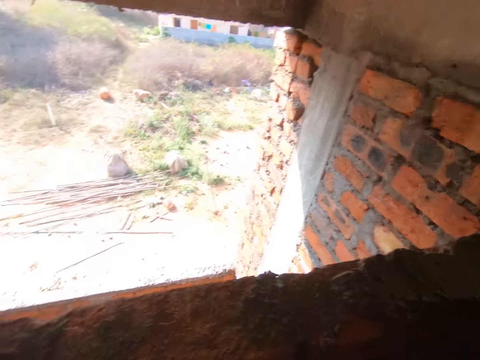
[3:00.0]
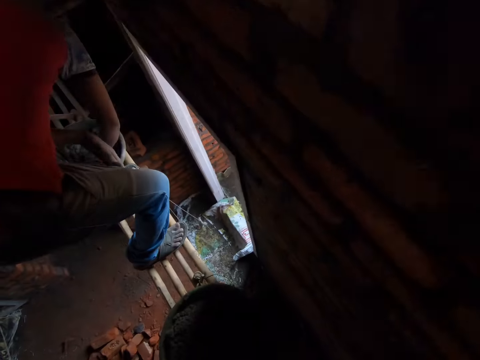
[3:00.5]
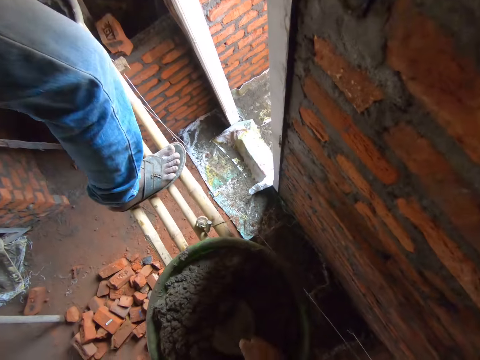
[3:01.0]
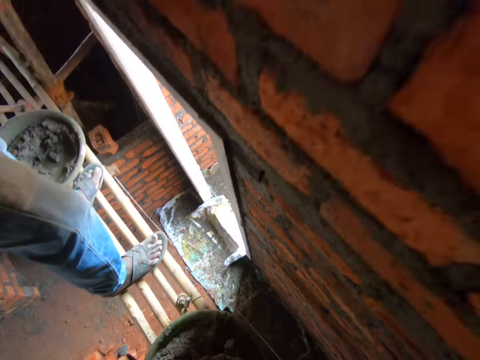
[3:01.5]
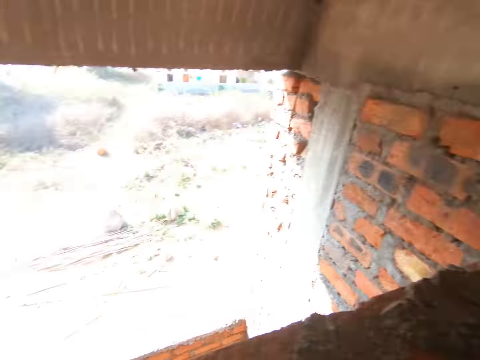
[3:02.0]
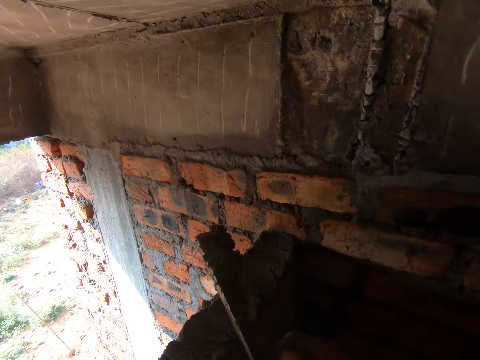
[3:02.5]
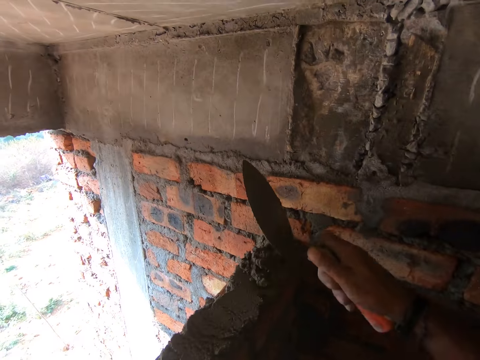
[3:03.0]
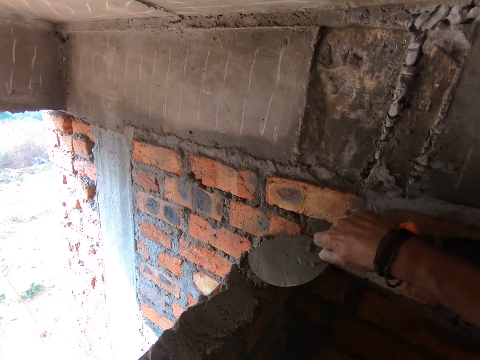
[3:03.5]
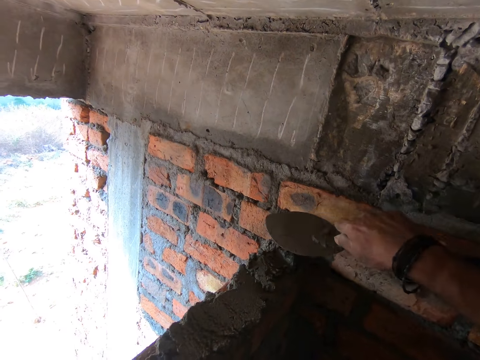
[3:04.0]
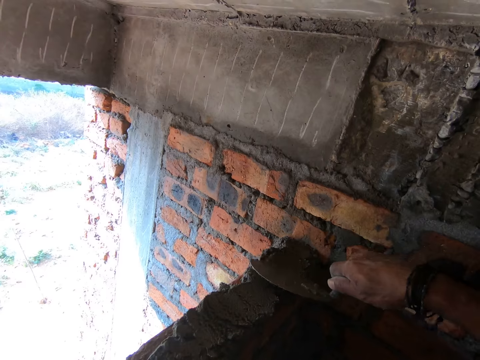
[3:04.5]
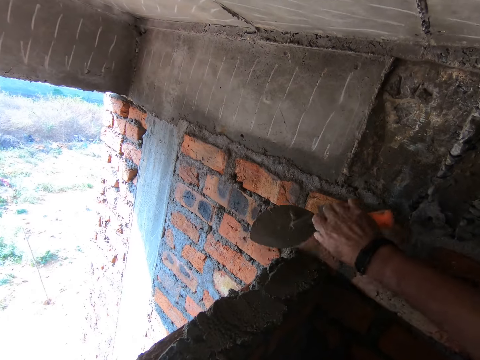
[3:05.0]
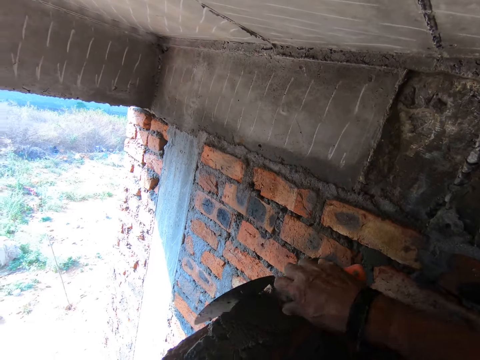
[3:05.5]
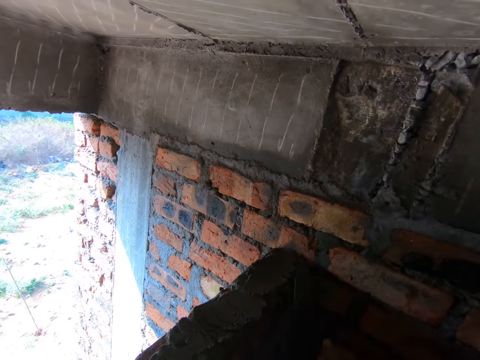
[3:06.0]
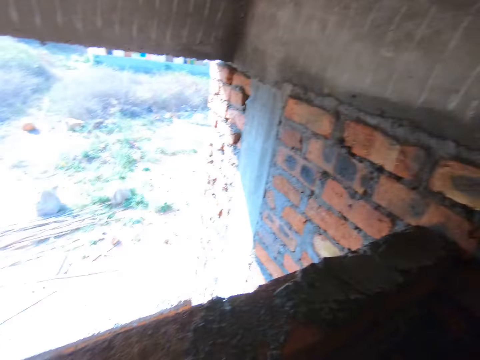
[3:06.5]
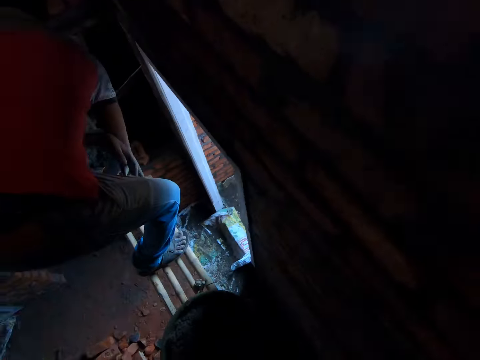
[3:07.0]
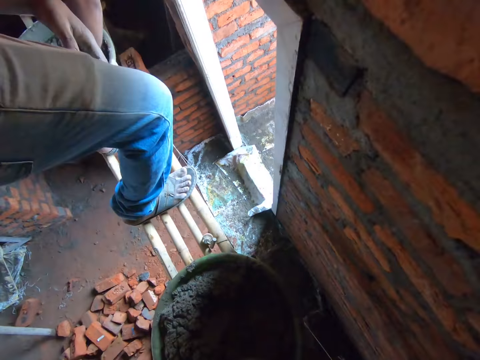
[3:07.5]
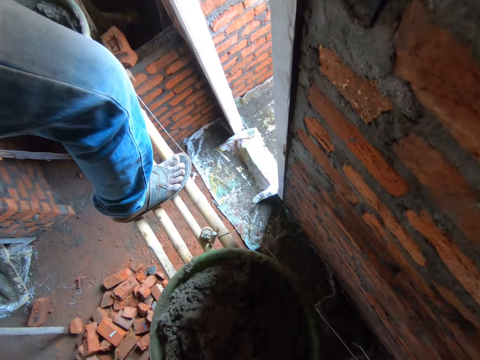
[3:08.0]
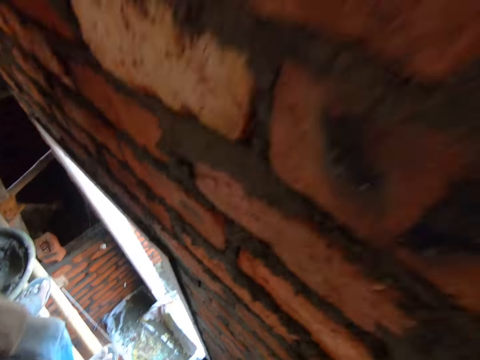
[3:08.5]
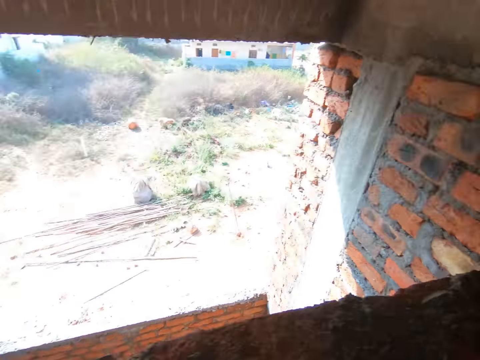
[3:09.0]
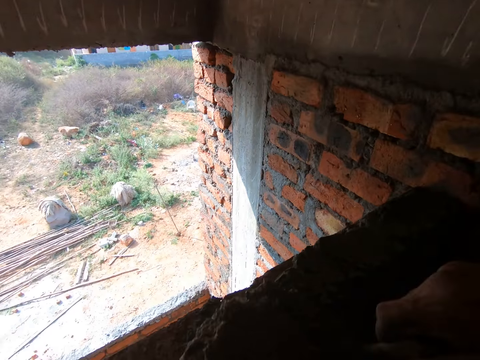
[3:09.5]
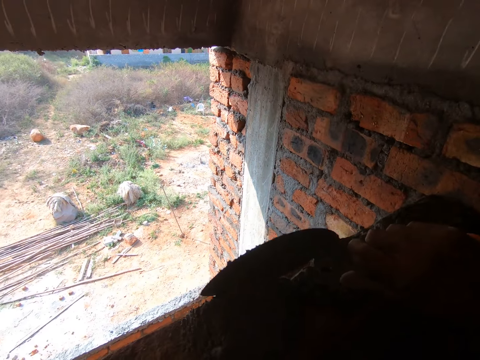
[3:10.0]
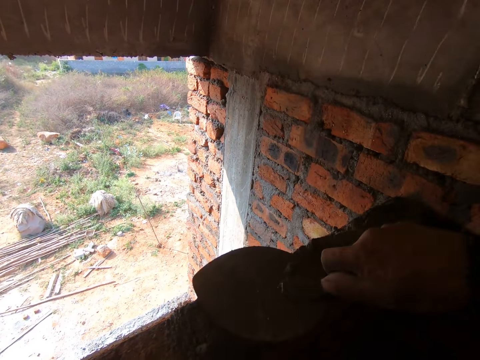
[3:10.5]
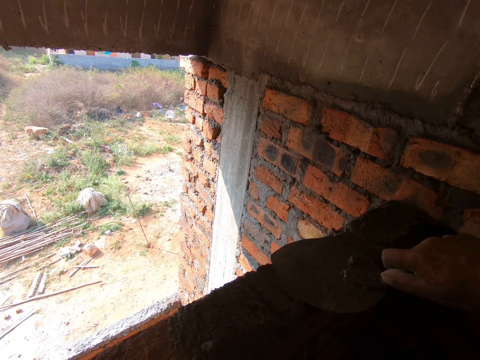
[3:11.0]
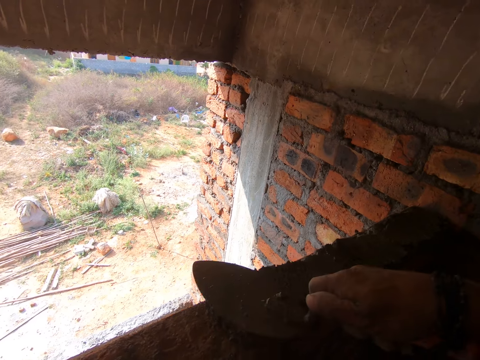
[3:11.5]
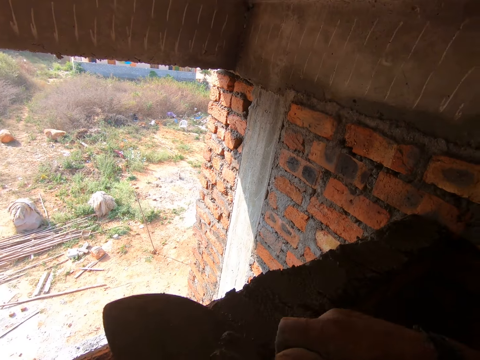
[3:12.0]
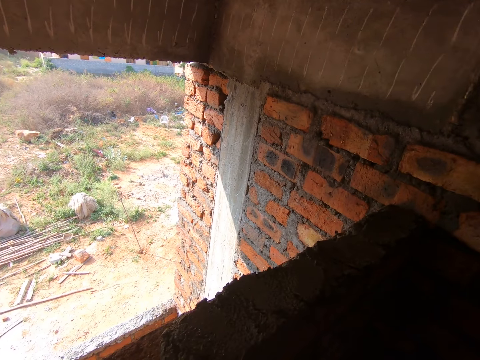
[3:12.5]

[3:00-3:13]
The camera wearer turns around. They scoop concrete cement with a trowel. They turn around. They pour the concrete cement on the bricks. They smoothen the concrete cement with the trowel. They turn around. They scoop the concrete cement with the trowel. They turn around. They pour the concrete cement on the bricks. They smoothen the concrete cement with the trowel.

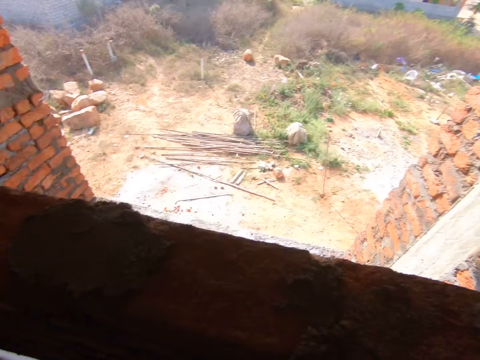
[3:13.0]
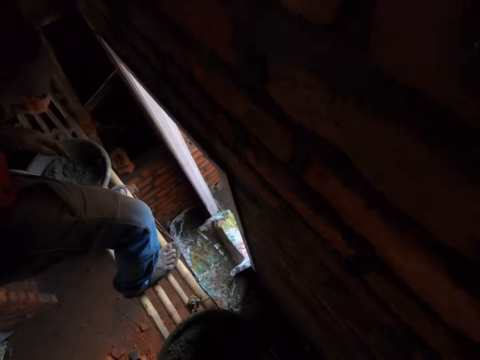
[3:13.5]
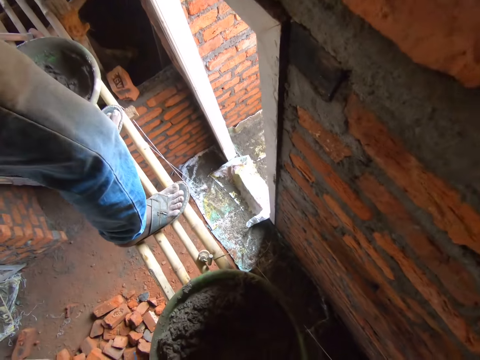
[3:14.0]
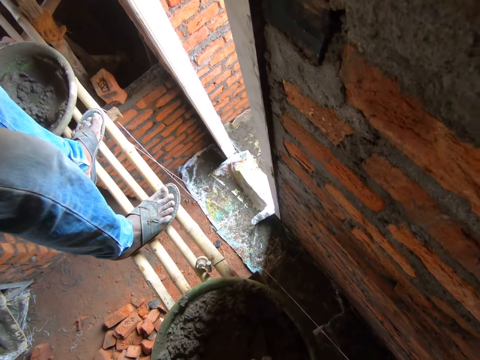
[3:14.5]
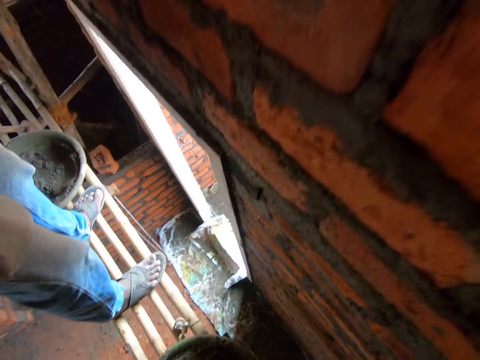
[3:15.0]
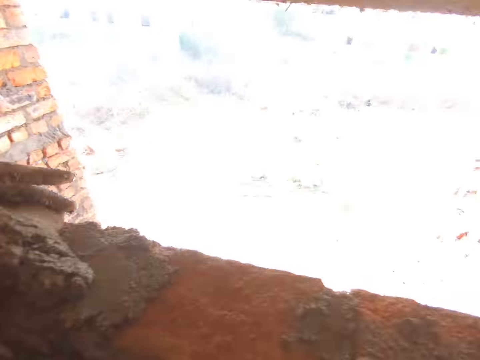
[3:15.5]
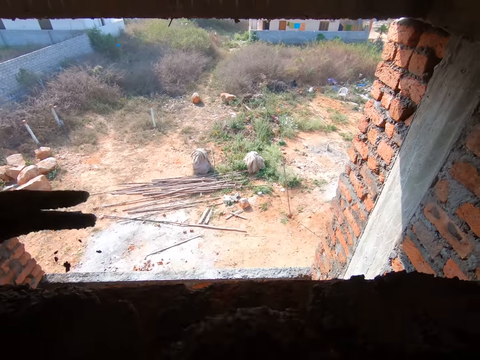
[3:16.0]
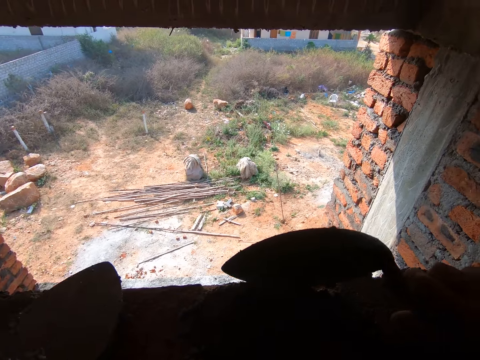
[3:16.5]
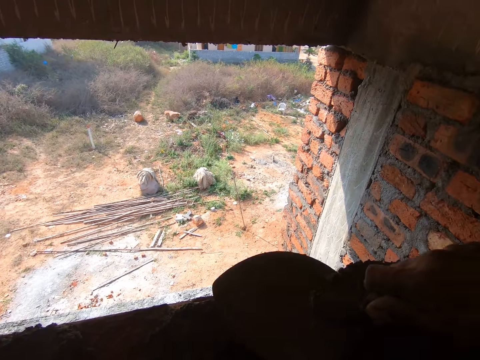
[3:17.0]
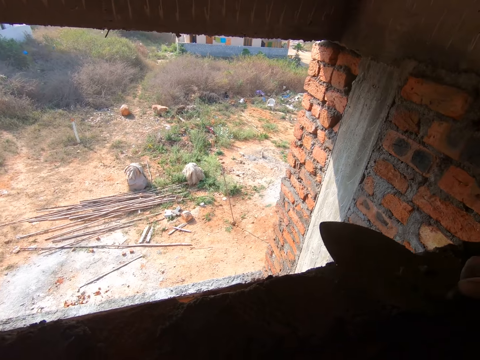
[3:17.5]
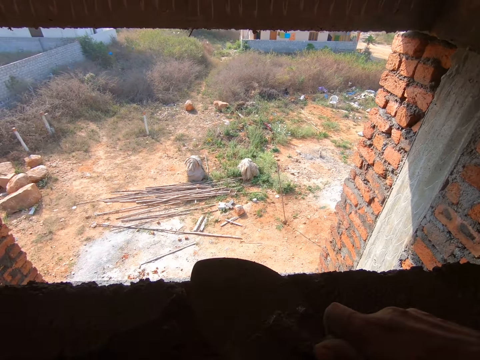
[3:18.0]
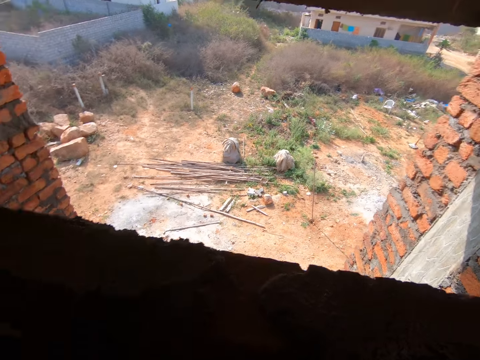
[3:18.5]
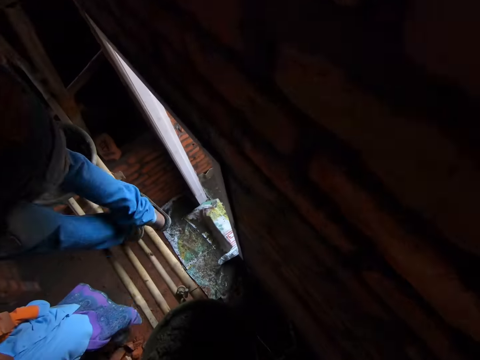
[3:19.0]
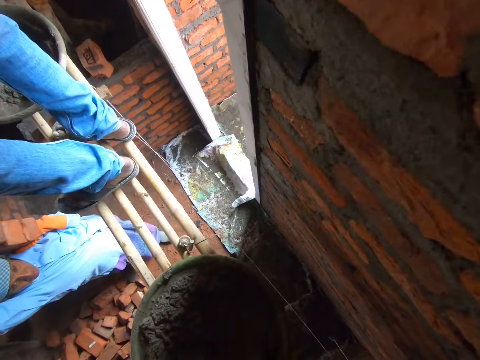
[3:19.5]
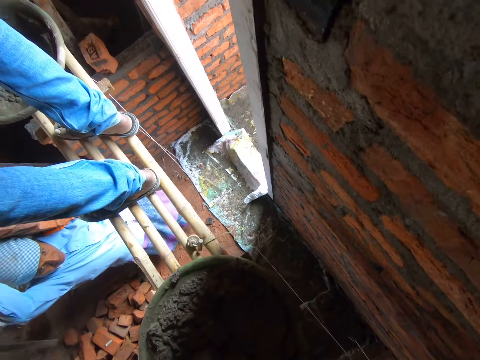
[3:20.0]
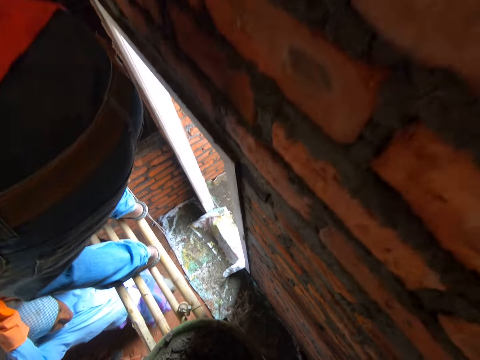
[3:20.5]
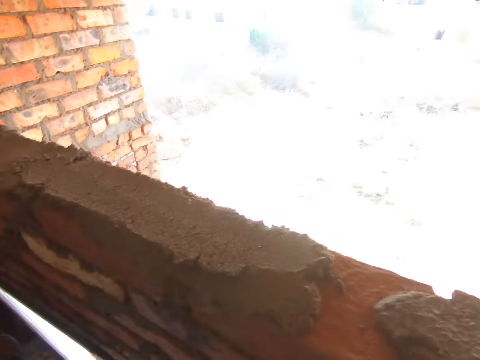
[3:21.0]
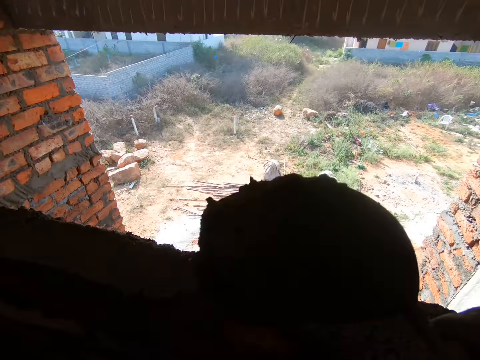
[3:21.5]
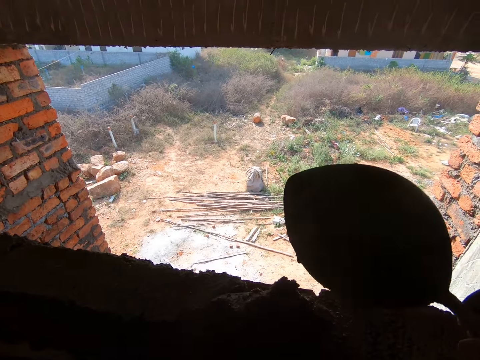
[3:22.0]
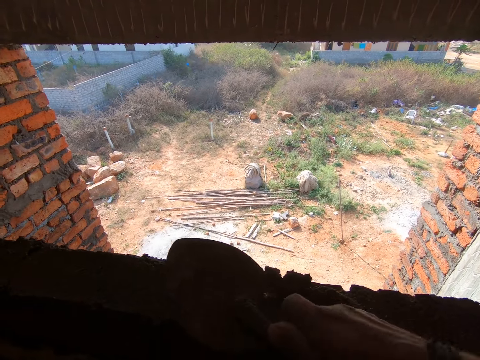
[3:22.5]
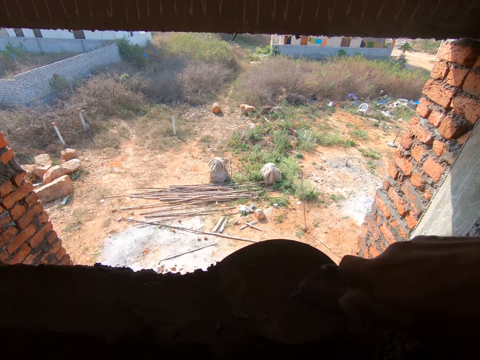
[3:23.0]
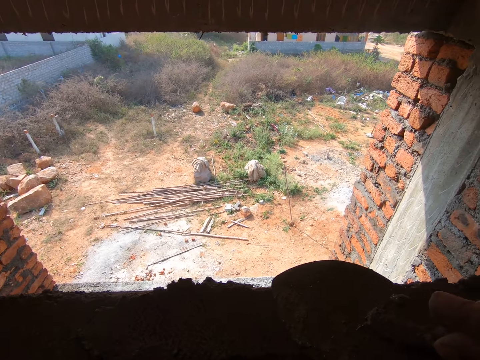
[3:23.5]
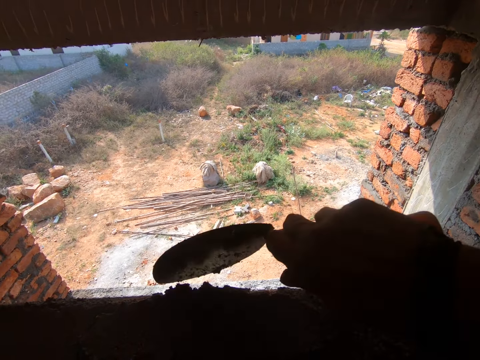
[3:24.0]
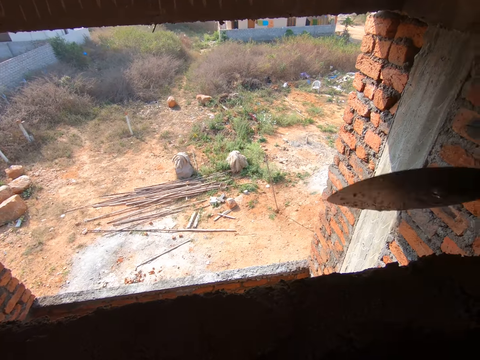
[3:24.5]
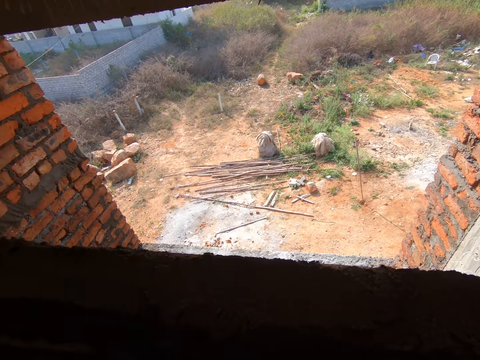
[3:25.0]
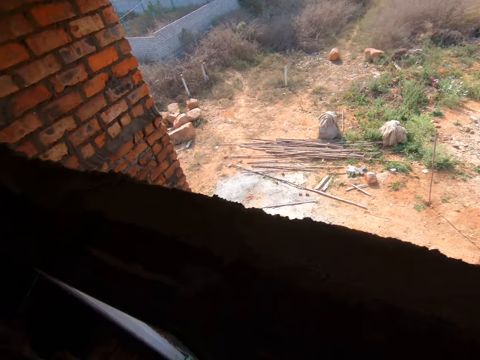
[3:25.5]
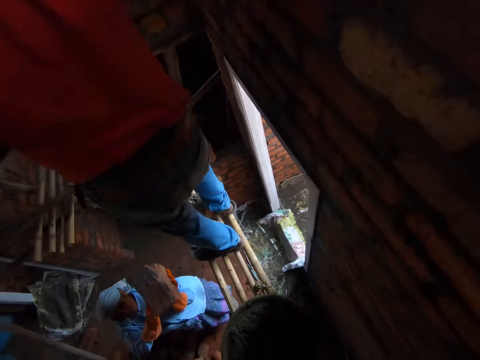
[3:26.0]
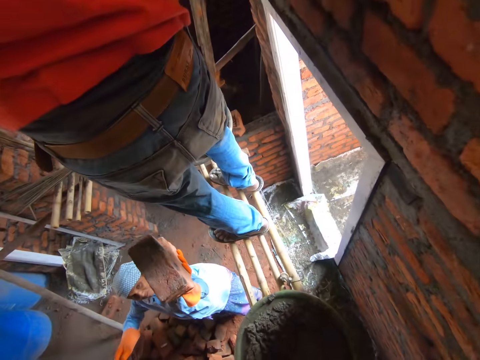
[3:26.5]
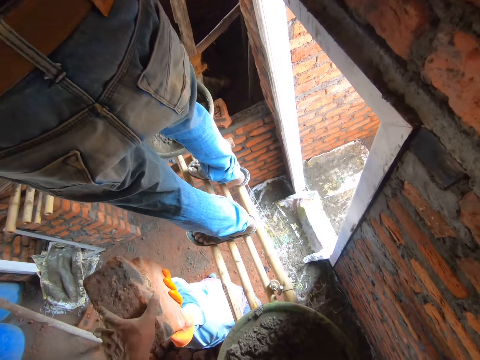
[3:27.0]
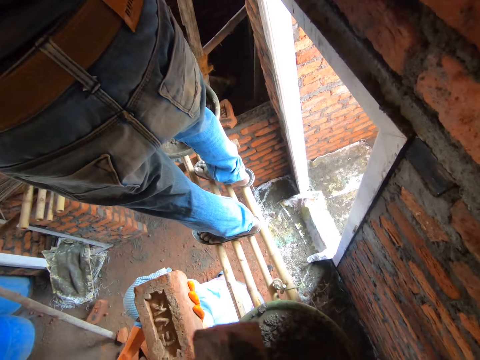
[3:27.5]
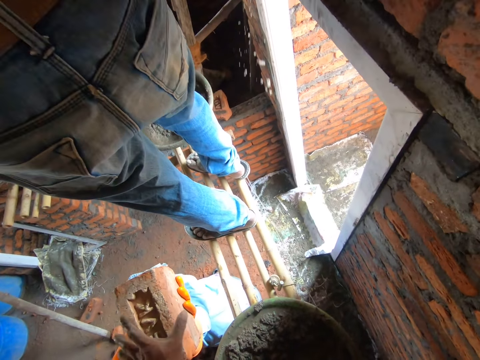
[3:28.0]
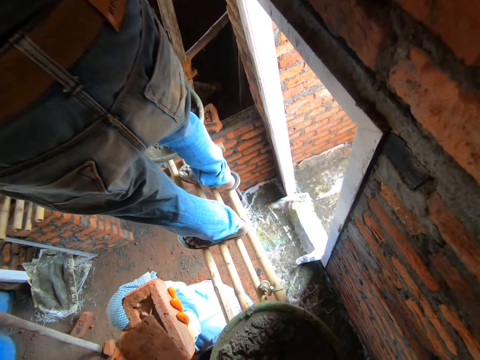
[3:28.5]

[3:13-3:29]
The camera wearer turns around. They scoop concrete cement with a trowel. They turn around. They pour the concrete cement on the bricks. They smoothen the concrete cement with the trowel. They turn around. They scoop the concrete cement using the trowel. They turn around. They pour the concrete cement on the bricks. They smoothen the concrete cement with the trowel. They turn around. They take bricks from a woman.
